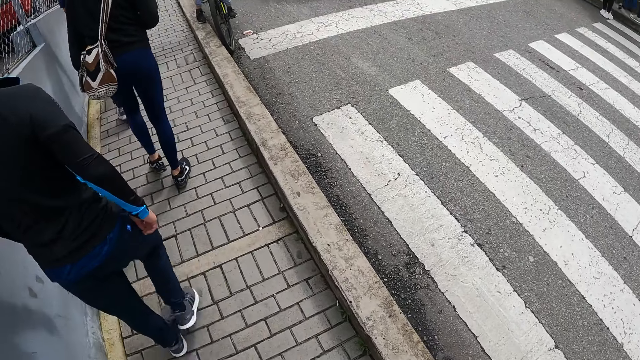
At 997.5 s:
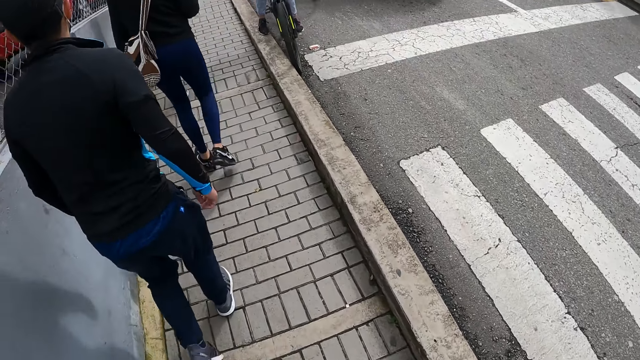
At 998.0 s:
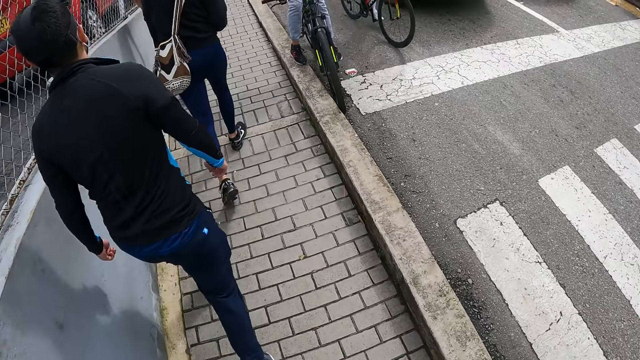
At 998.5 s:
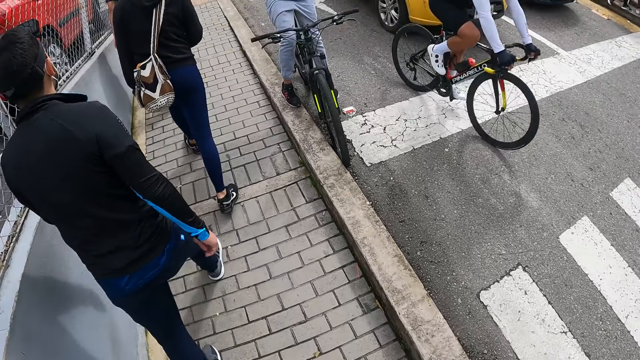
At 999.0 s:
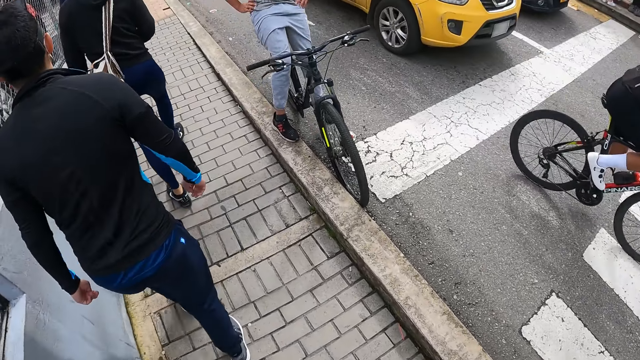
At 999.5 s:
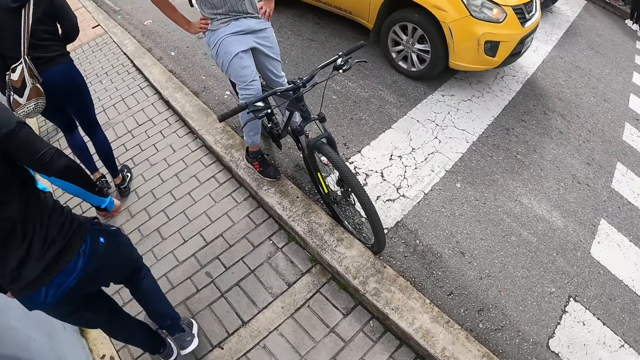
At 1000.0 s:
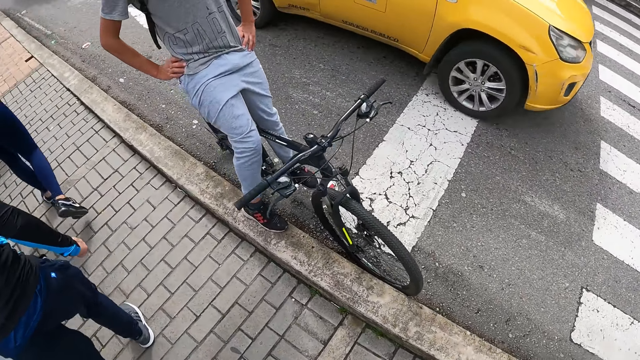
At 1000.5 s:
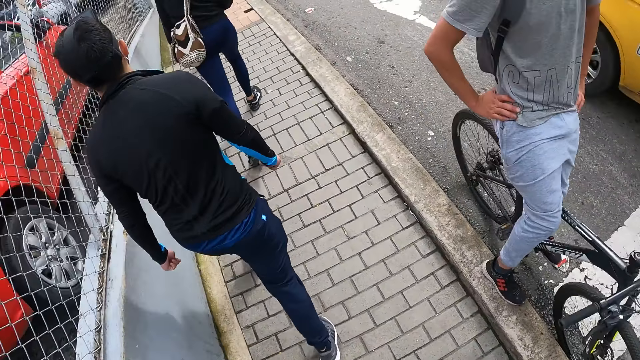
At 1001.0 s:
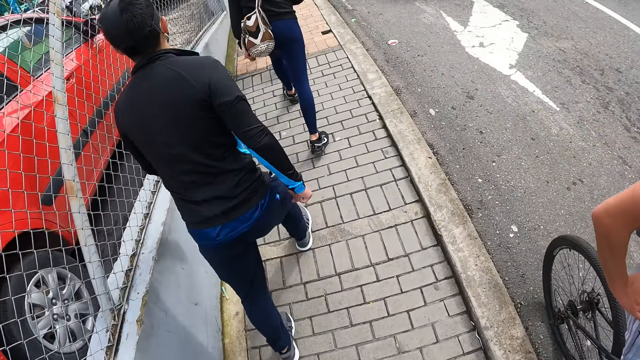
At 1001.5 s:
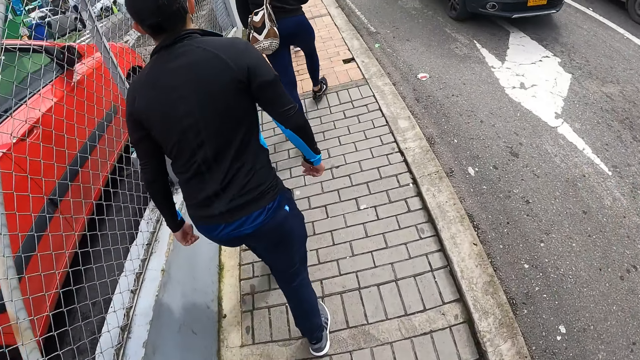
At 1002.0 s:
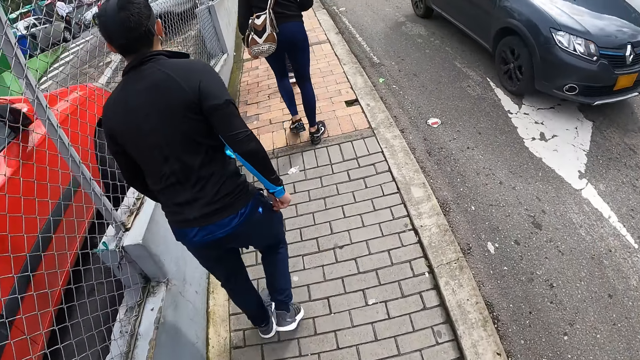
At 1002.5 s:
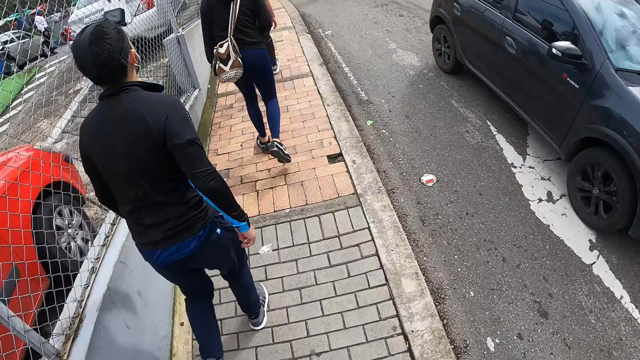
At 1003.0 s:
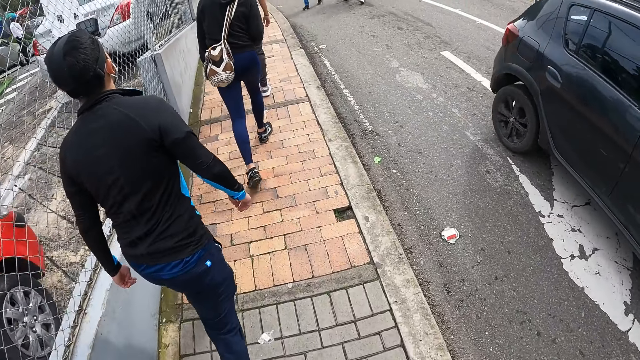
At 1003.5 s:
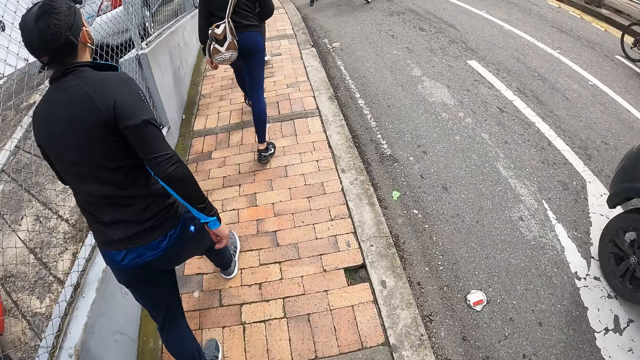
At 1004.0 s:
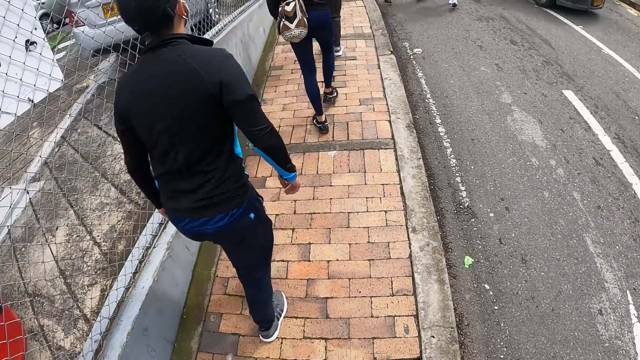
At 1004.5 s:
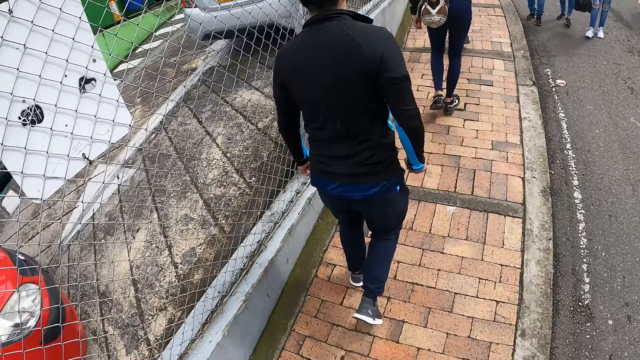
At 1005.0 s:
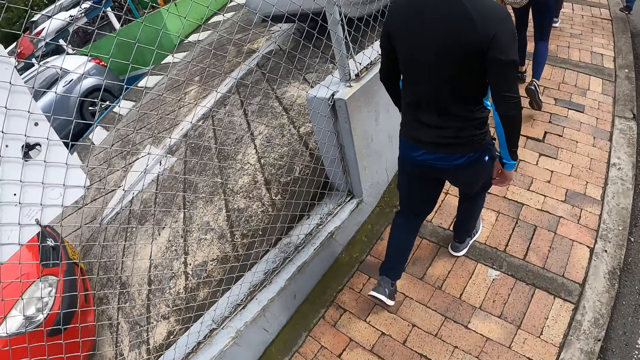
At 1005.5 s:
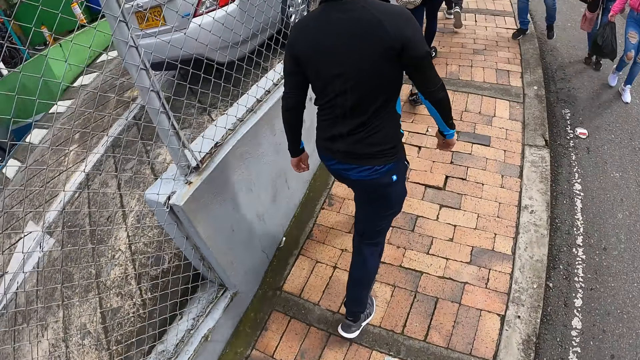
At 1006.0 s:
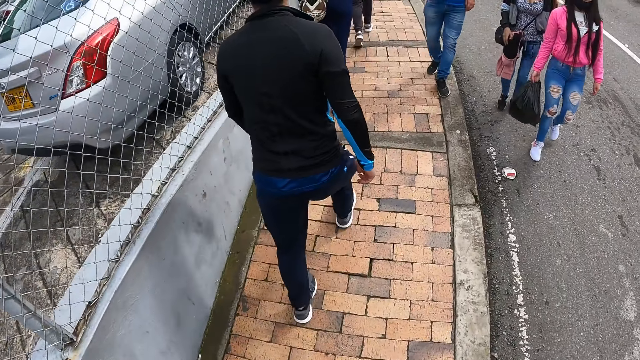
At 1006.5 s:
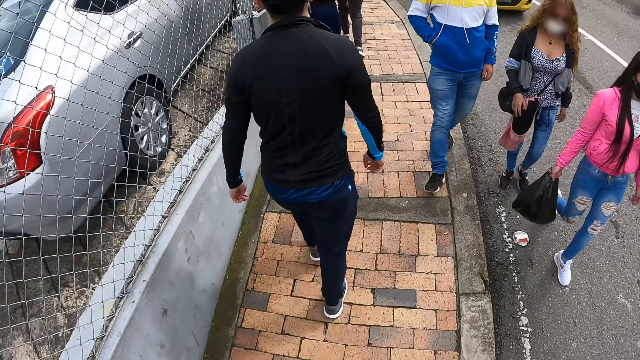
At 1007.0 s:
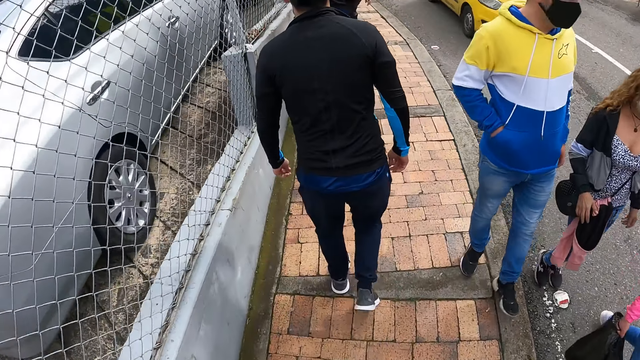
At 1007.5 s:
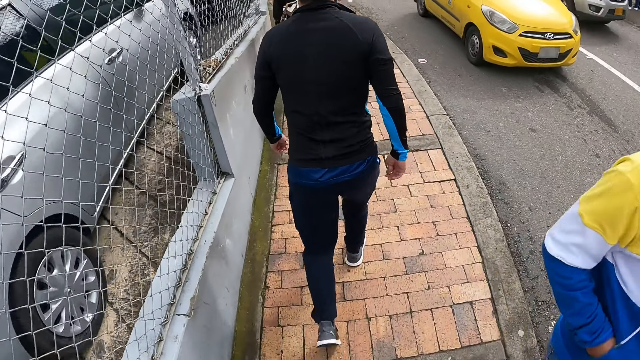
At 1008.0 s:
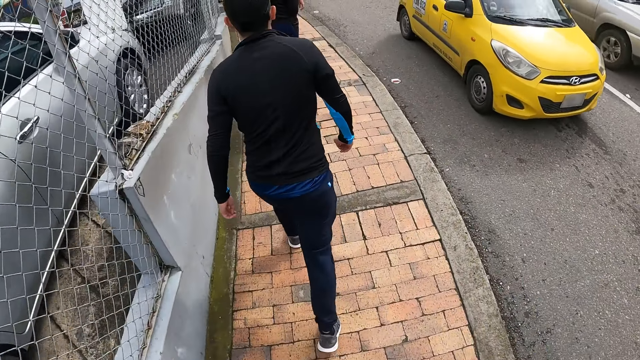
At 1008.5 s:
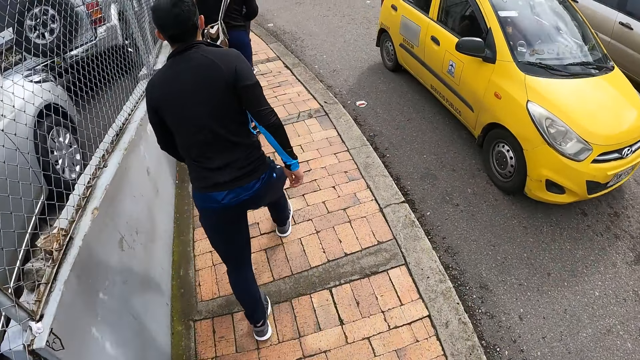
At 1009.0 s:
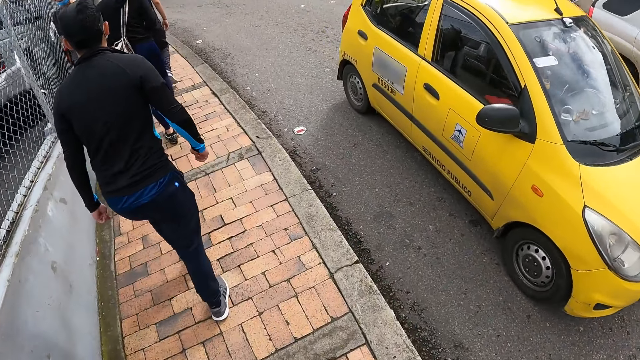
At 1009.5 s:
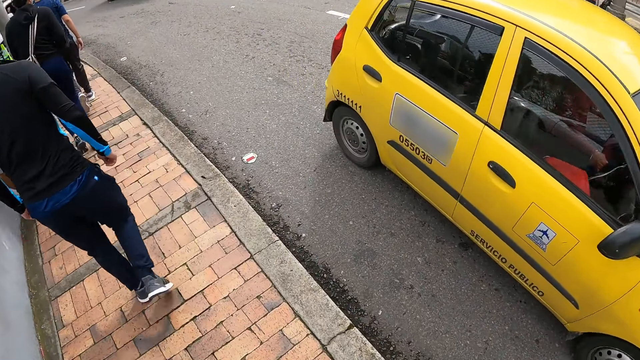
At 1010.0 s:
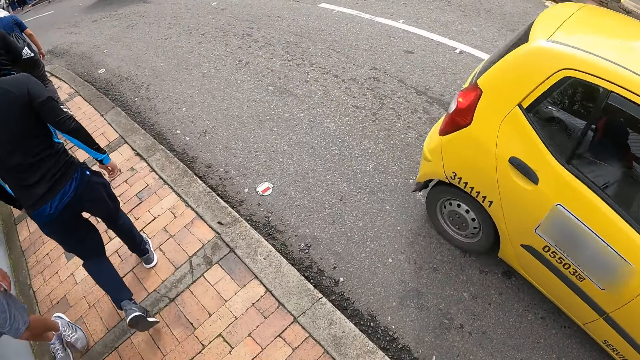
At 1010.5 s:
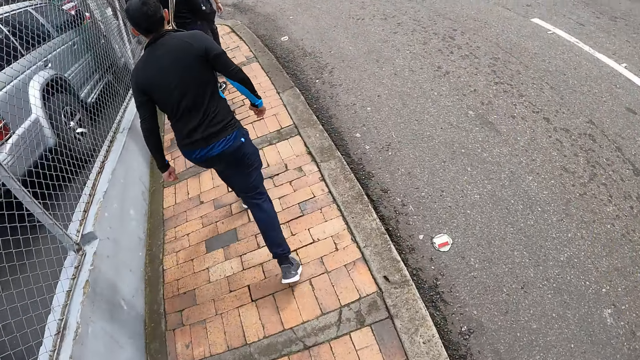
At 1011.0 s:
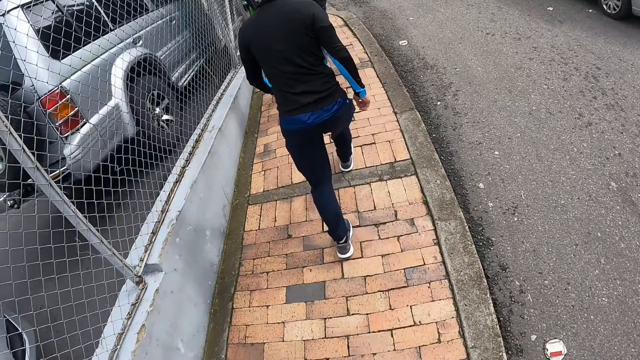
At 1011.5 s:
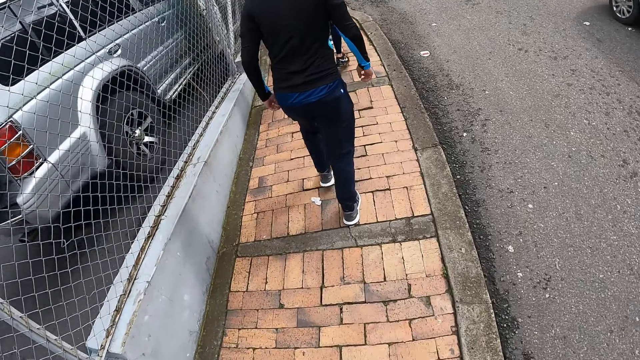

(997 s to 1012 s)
Several cars and a bicycle drive past the camera wearer. Several people walk past the camera wearer.

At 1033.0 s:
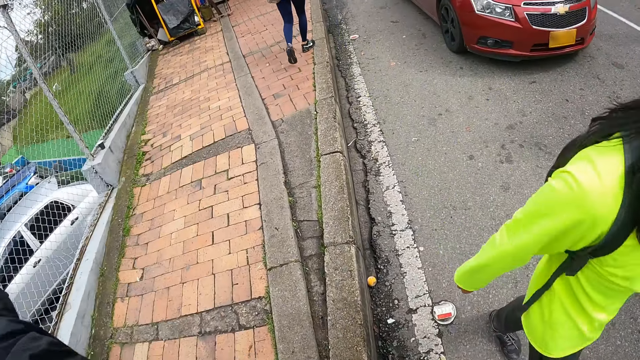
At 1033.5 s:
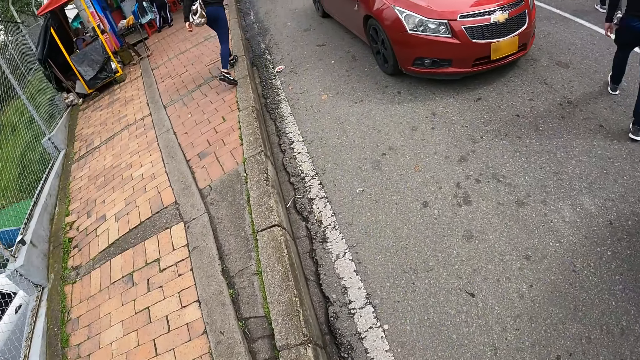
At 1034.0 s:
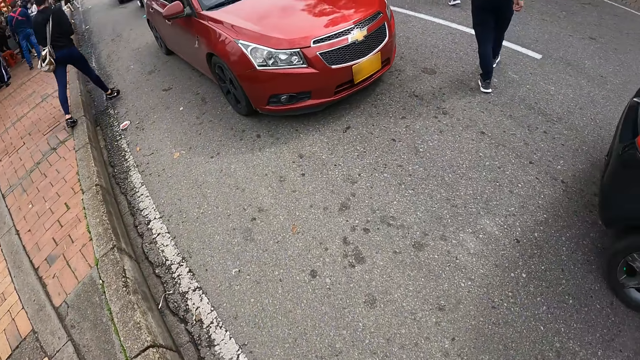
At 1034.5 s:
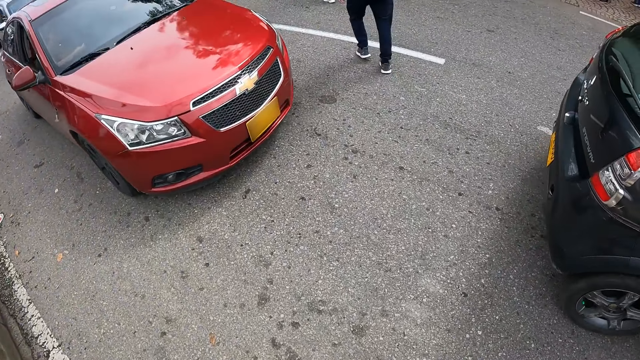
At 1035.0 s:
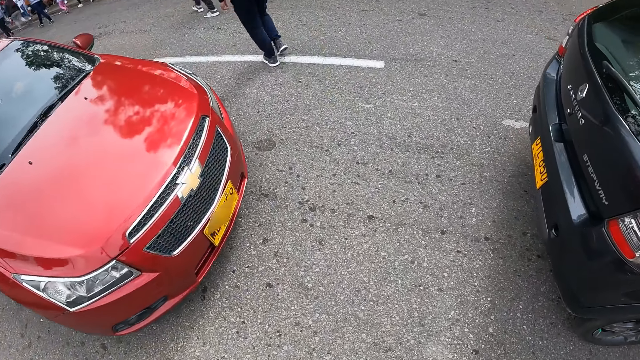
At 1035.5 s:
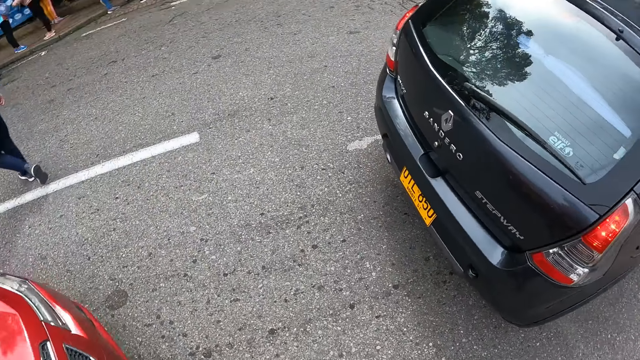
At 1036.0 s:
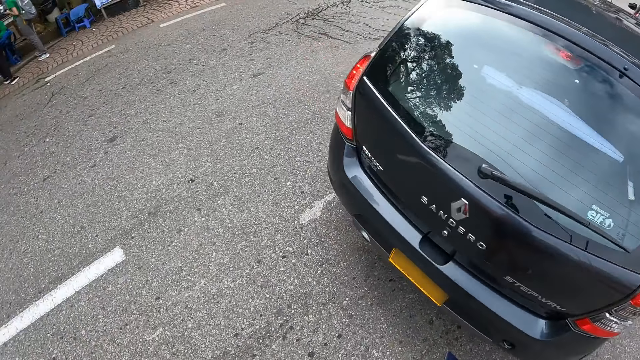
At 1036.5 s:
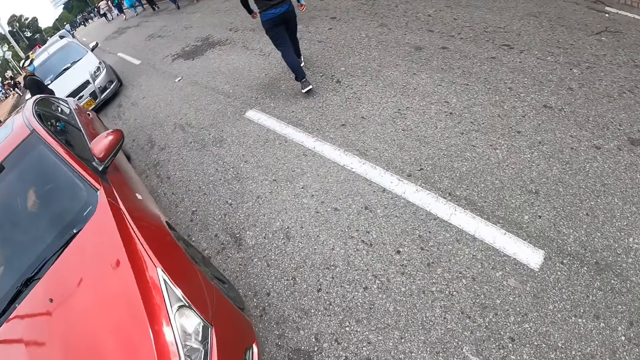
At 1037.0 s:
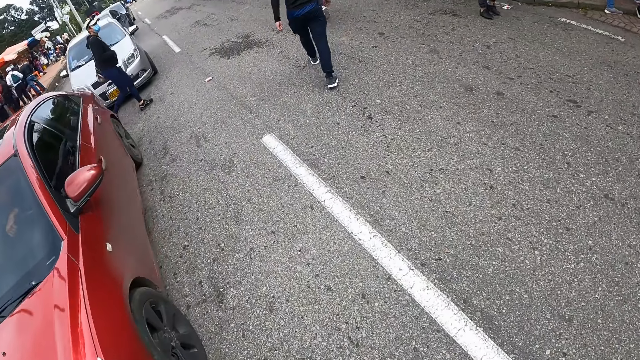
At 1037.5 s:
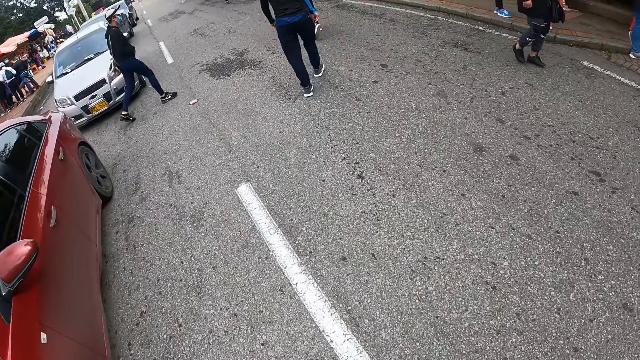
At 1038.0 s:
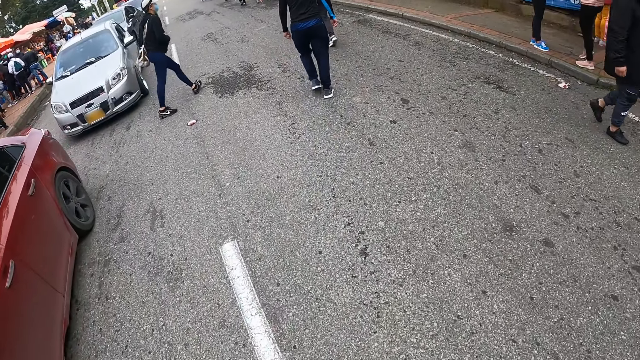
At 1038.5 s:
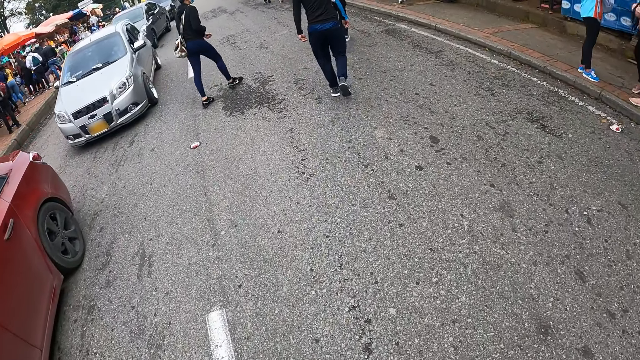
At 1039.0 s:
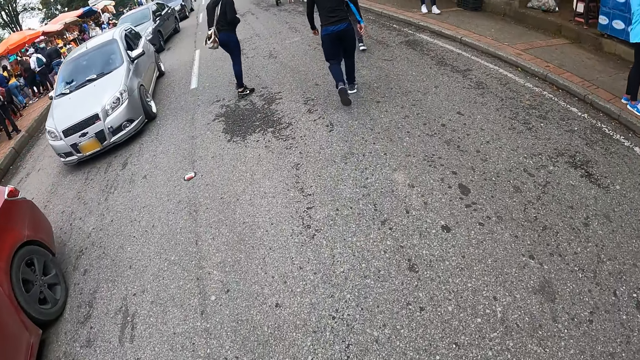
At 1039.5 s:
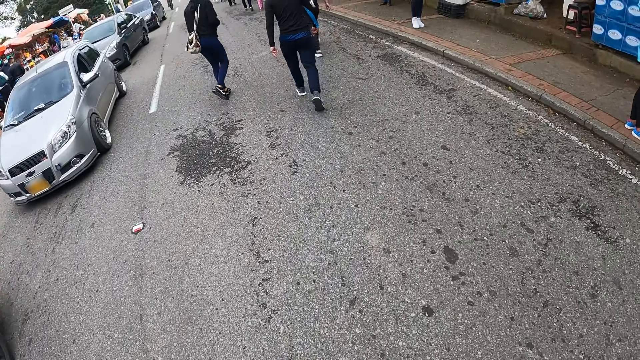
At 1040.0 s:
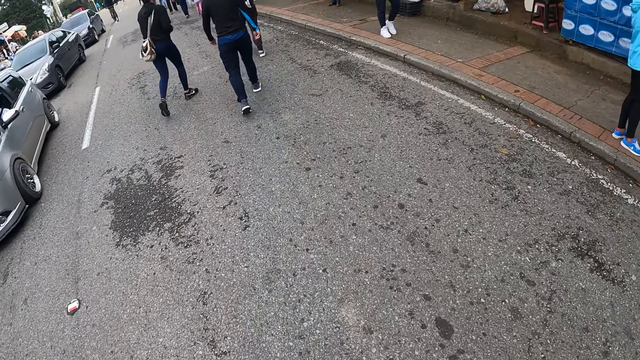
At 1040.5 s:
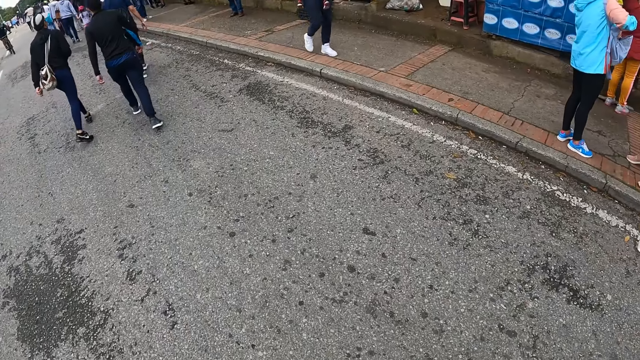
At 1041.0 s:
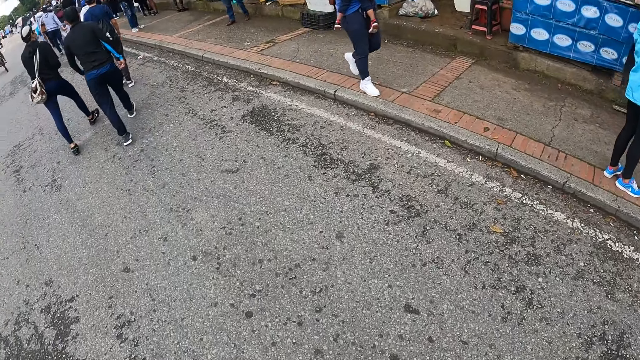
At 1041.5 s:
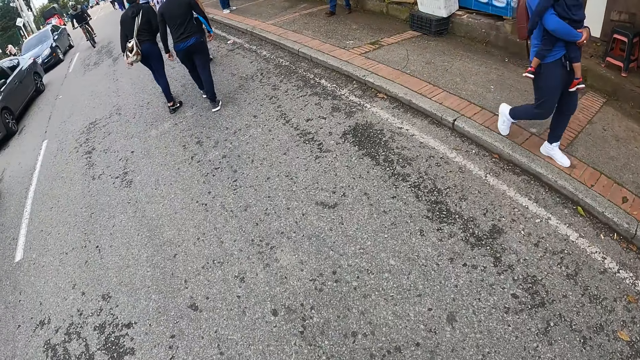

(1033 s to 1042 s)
The camera wearer looks around. They cross the road with a man, another man and a third man. They walk on the streets.
